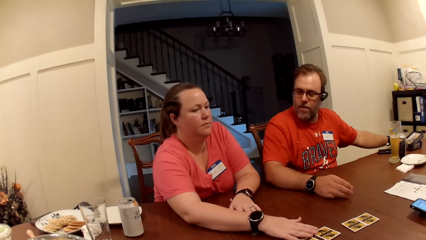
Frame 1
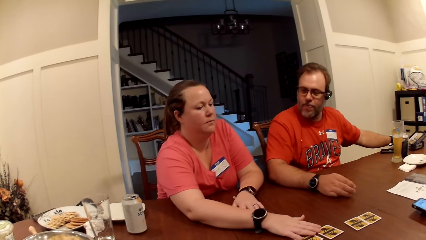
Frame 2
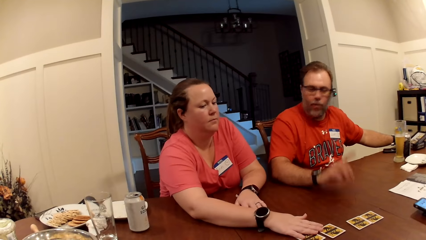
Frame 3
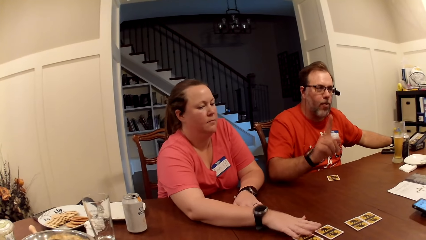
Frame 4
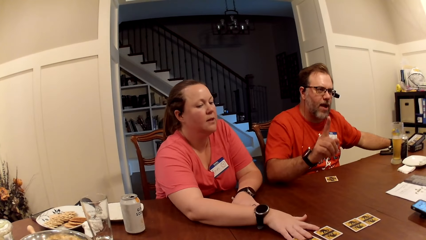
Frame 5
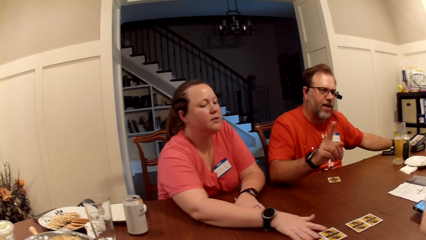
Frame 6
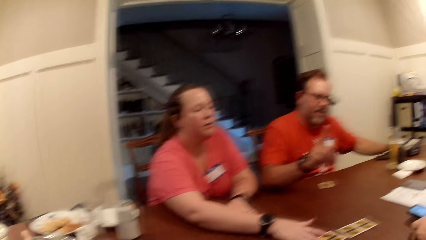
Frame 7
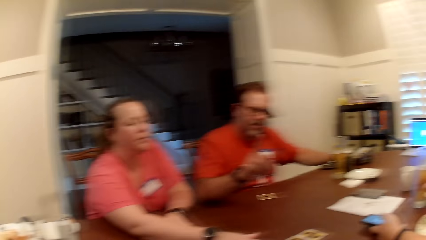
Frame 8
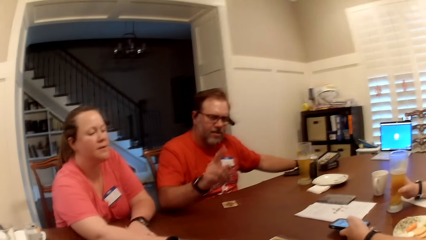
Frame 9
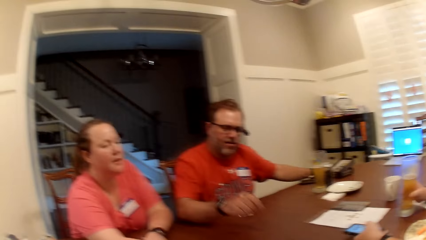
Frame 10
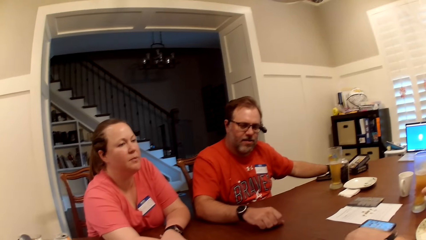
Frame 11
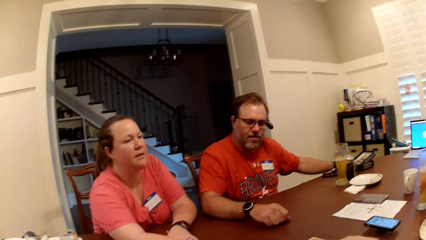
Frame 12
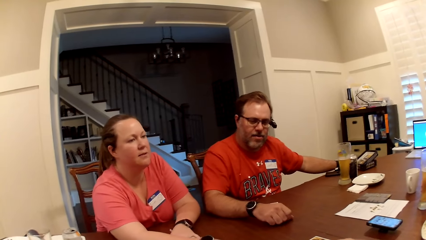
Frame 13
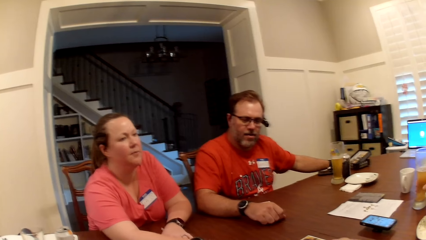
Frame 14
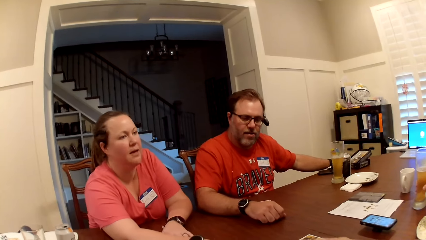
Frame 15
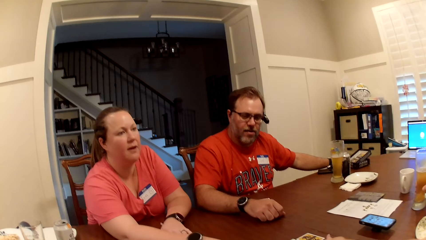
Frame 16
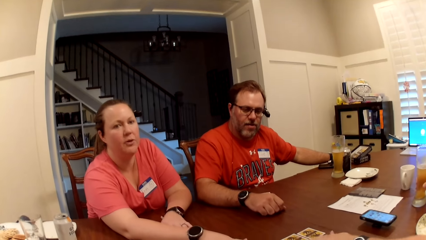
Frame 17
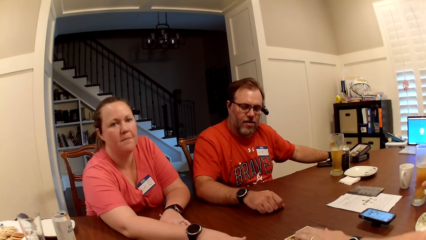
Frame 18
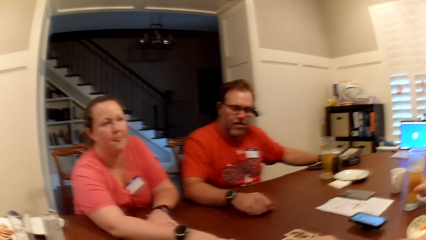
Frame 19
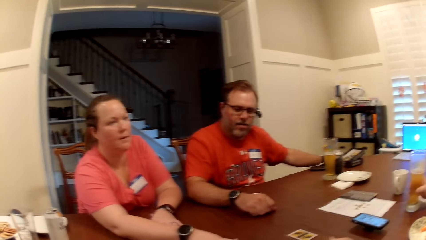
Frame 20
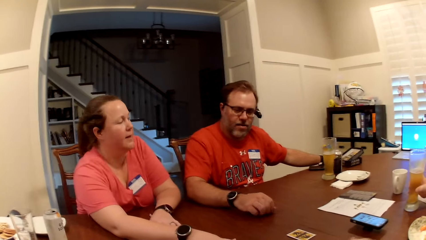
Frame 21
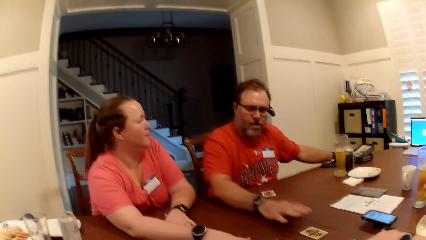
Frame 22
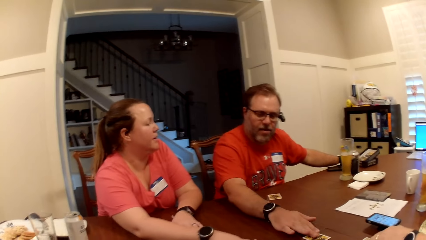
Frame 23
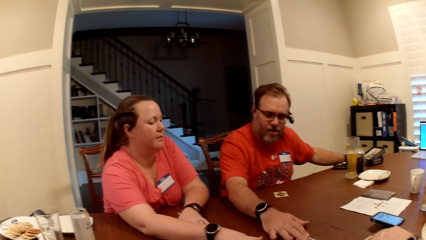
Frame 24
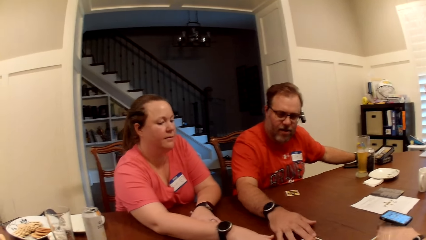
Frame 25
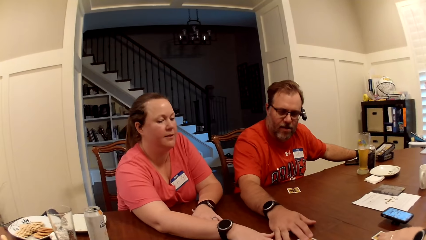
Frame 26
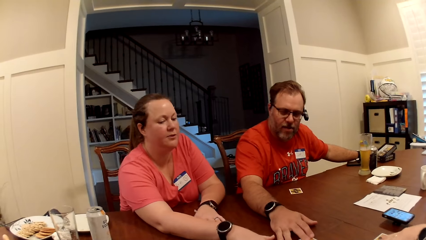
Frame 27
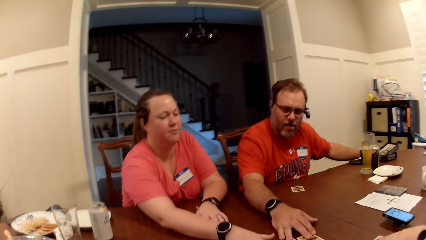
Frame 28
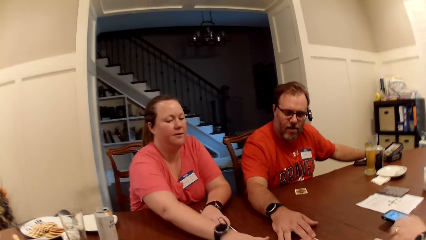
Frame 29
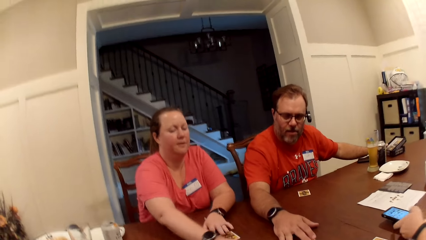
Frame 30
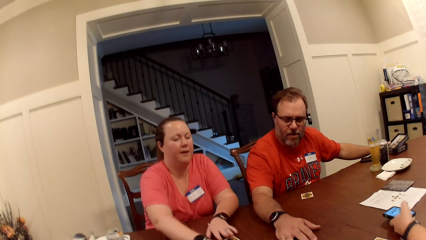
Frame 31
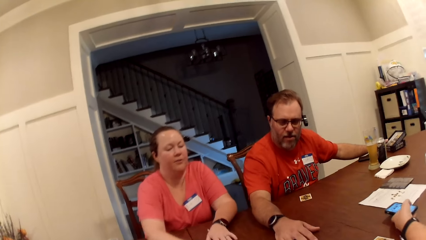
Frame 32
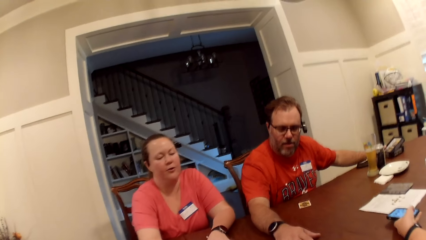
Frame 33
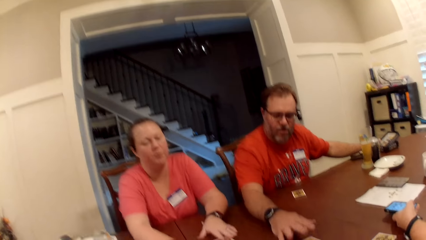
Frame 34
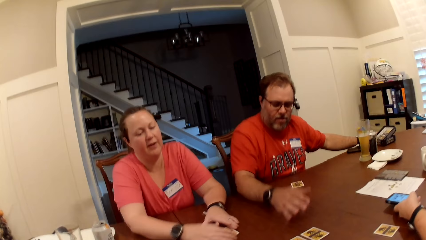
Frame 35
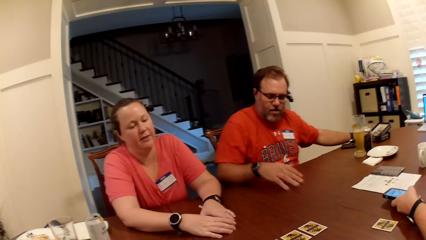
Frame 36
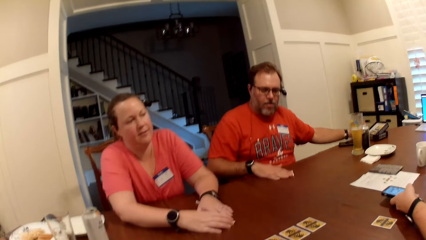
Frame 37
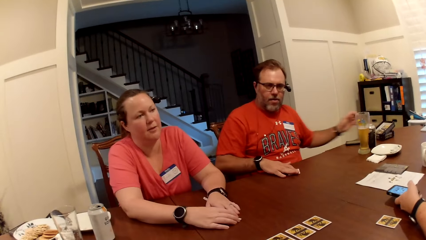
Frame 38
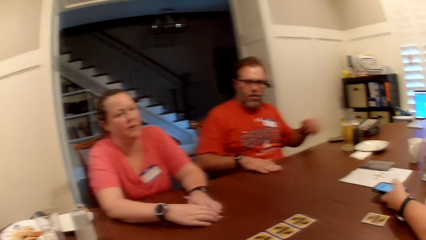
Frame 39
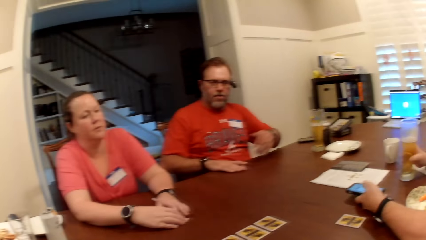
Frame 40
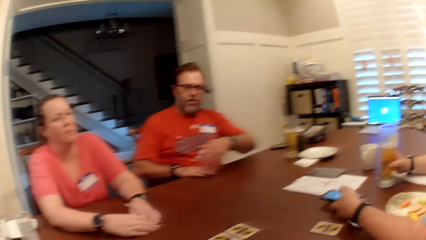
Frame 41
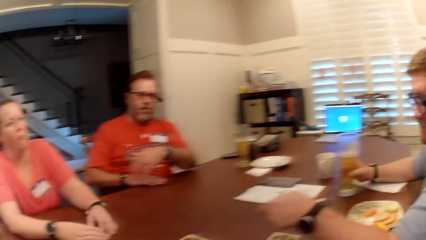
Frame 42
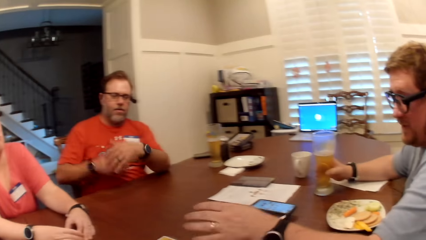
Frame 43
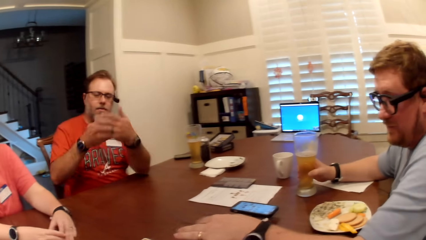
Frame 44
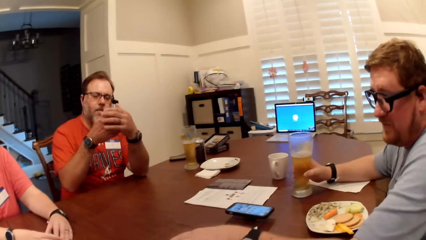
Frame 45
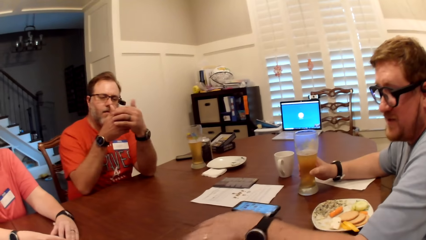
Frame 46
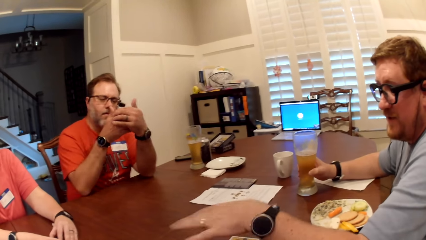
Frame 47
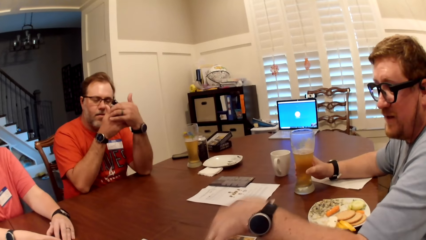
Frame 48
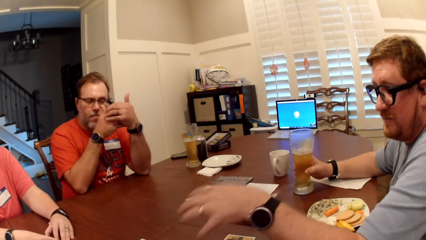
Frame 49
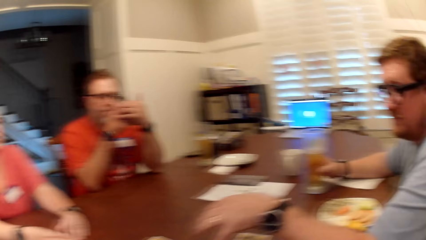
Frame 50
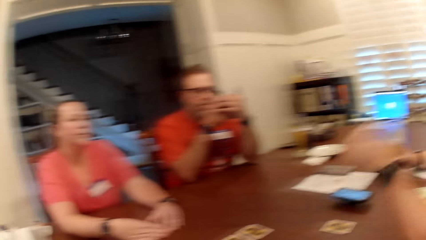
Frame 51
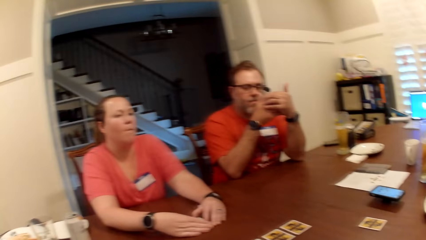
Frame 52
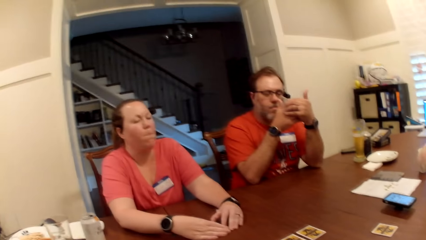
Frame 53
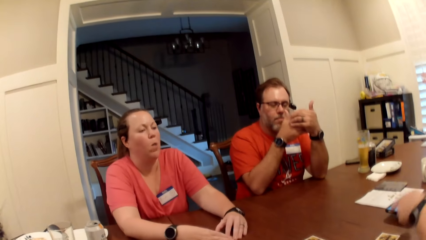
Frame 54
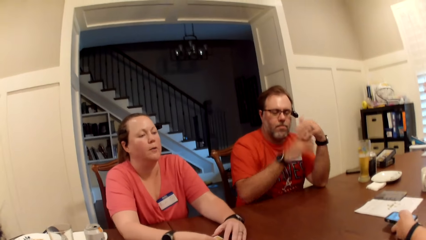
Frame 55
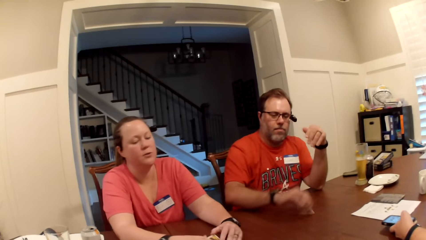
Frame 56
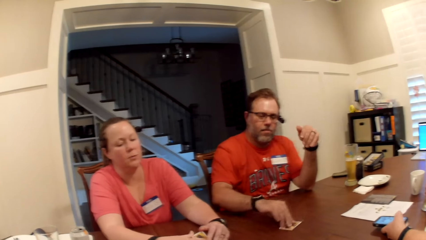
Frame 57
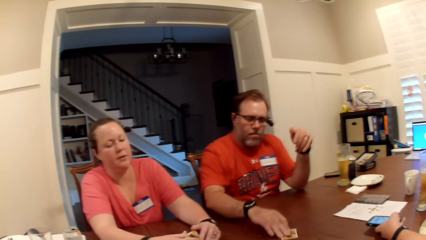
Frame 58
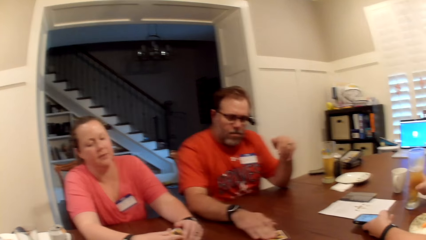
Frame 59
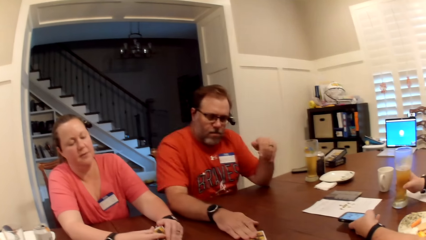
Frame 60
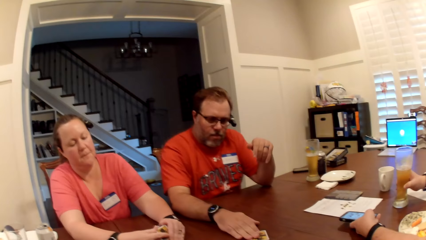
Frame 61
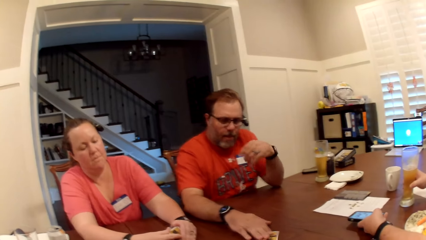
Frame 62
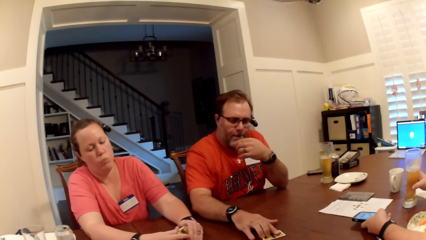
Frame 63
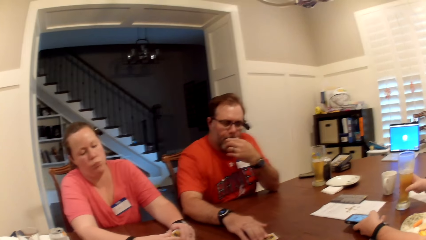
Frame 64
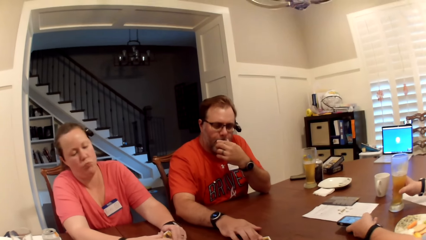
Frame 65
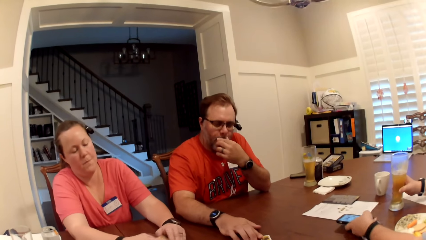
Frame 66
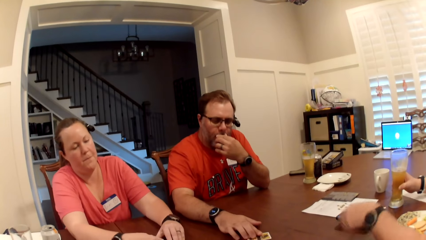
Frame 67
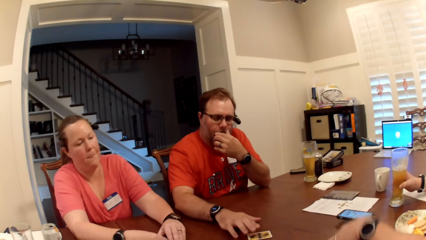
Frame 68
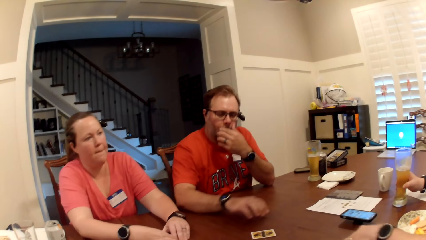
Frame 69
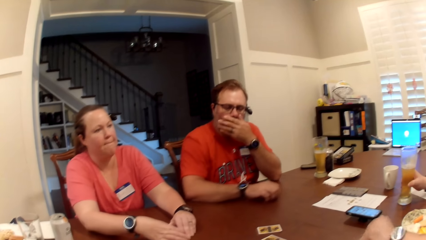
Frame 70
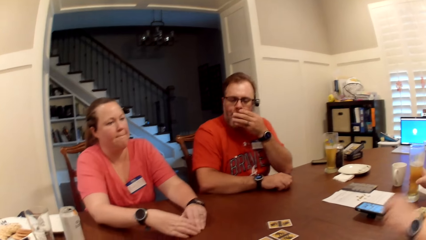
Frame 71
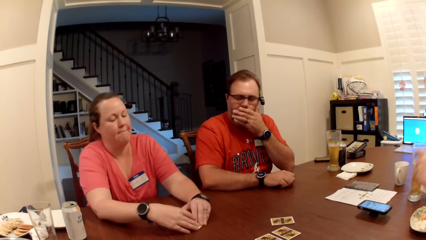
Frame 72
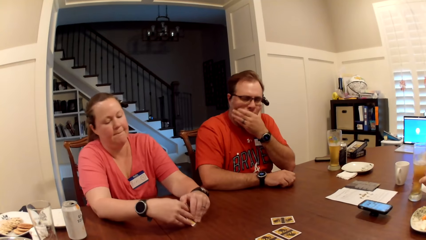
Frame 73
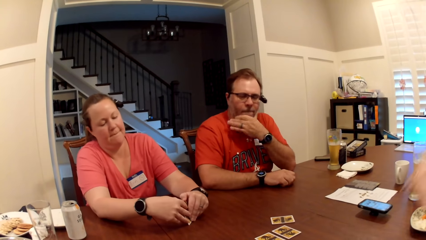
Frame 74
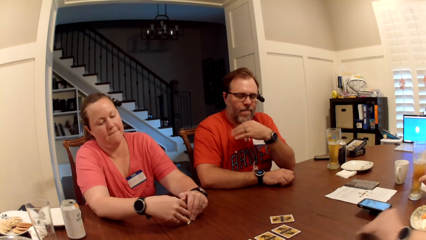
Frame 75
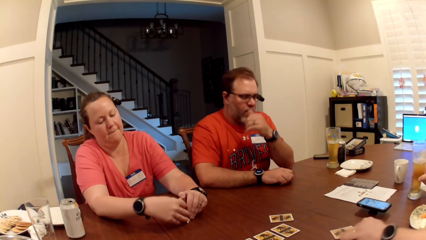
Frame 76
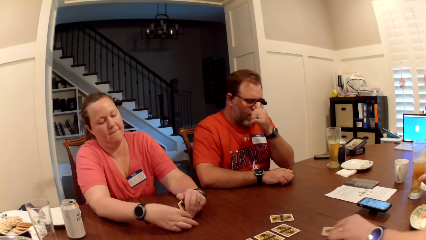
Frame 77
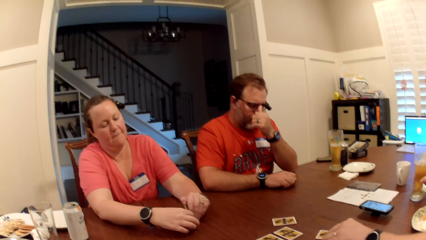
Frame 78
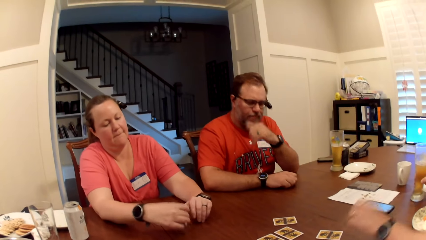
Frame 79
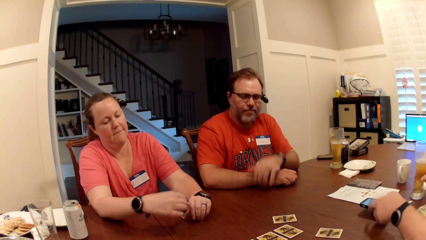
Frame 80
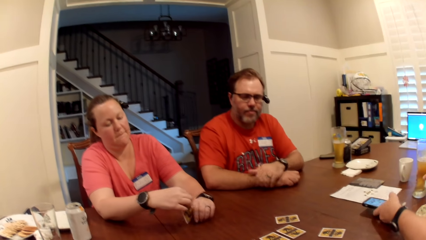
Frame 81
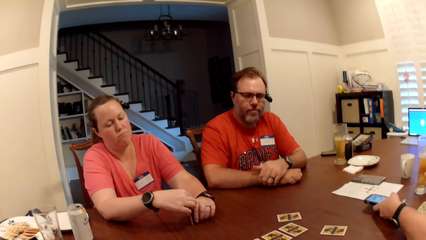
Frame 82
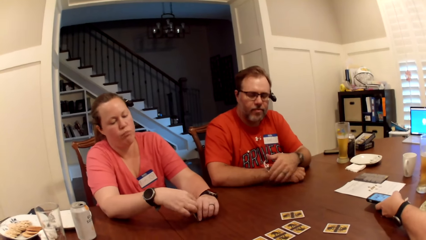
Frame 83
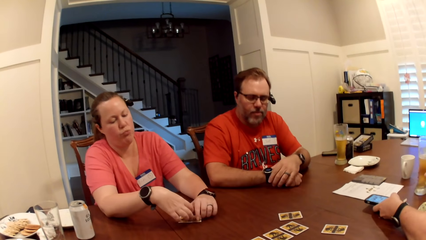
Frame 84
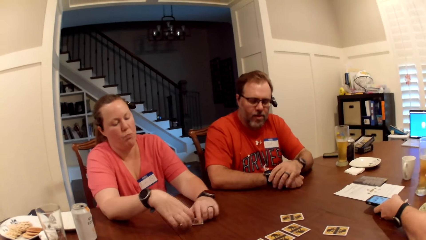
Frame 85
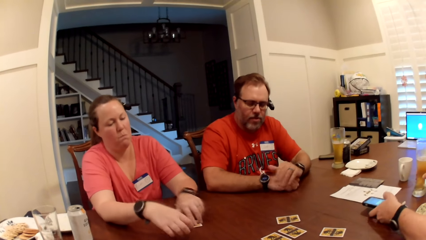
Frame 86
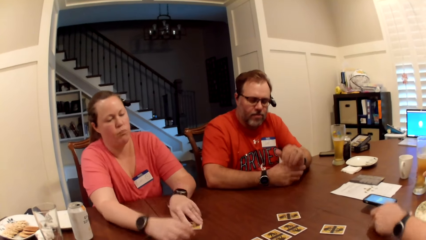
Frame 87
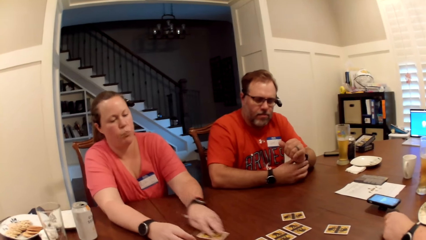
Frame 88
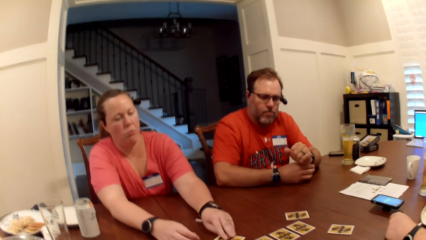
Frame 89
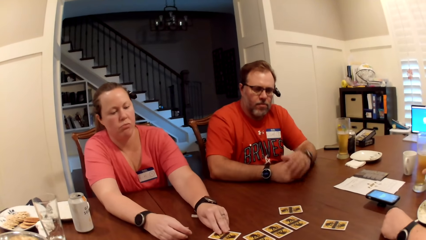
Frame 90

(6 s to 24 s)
A man speaks to the group of people at the table. The camera wearer speaks to the group of people at the table. Another man drops the phone on the table with his left hand. A woman speaks to the group of people at the table. The other man moves a role card on the table with his left hand. The first man moves a role card on the table with his right hand. The other man picks up the phone from the table with his left hand and operates the phone with his left hand. The first man picks up a role card on the table with his right hand. The woman holds a role card on the table with her hands. The other man speaks to the group of people at the table and drops the phone on the table with his left hand. The camera wearer looks around. The first man checks the role card in his hands. The woman speaks to the group of people at the table. The first man drops the role card on the table with his right hand. The woman checks the role card in her hands. The other man operates the phone on the table with his left hand, picks up the role card on the table with his left hand, and drops the role card on the table with his left hand. The first man adjusts his pair of sunglasses with his left hand. The other man operates the phone on the table with his left hand and moves the glass of beer in his right hand.
